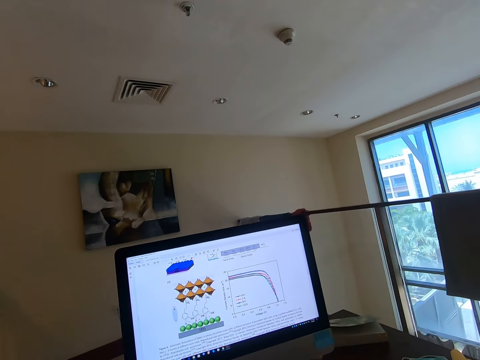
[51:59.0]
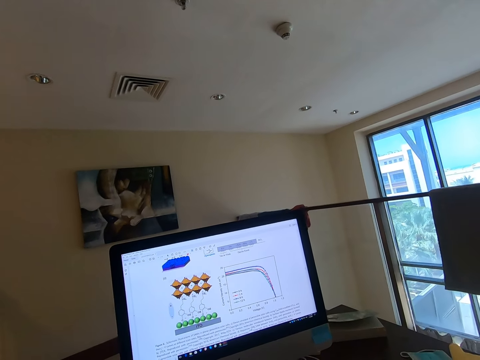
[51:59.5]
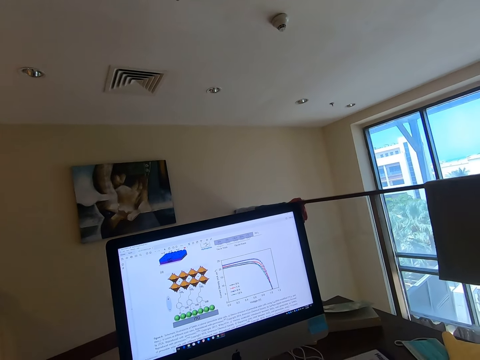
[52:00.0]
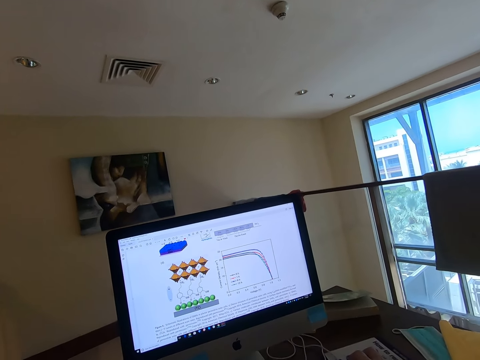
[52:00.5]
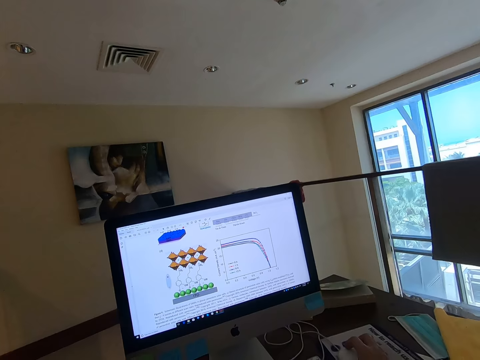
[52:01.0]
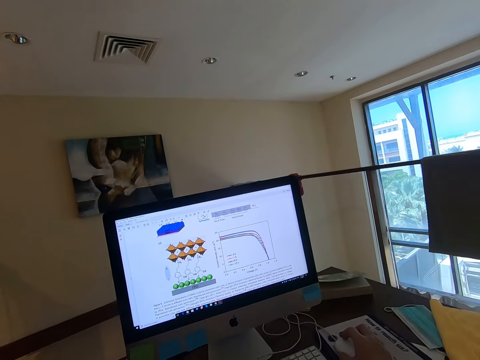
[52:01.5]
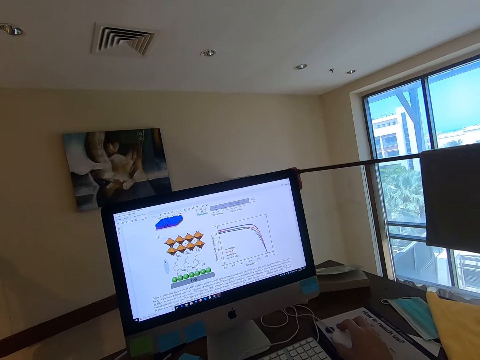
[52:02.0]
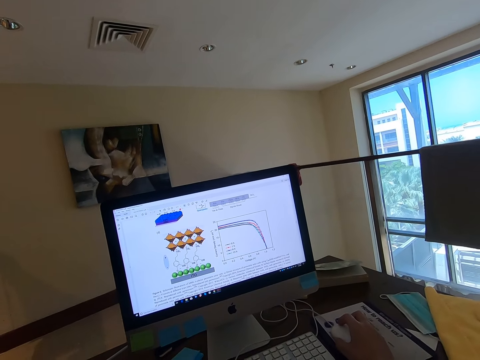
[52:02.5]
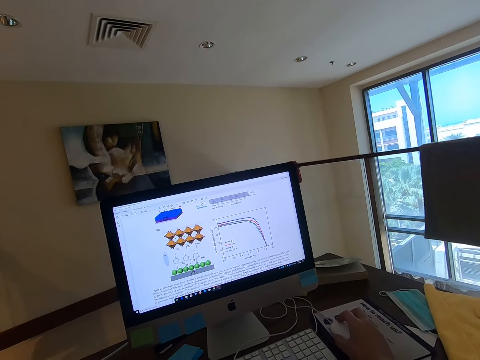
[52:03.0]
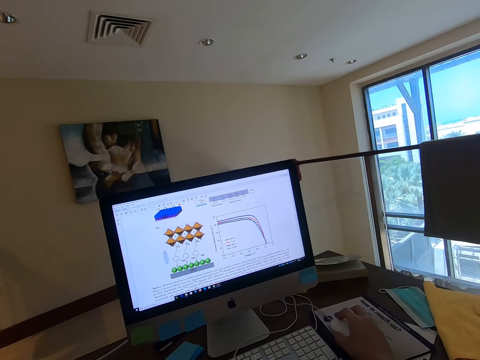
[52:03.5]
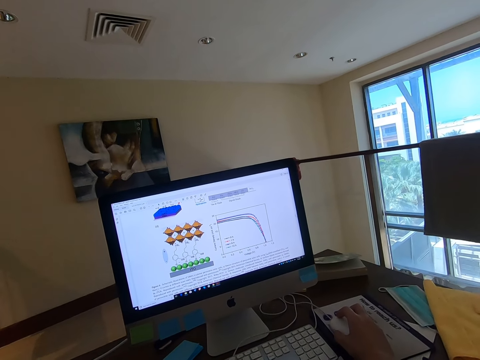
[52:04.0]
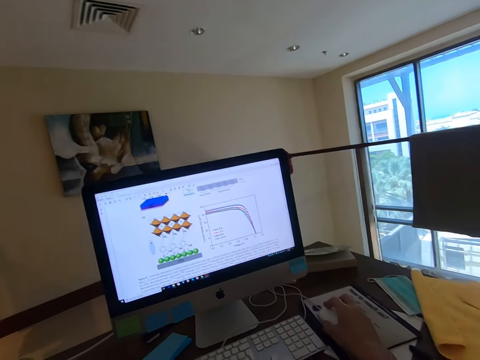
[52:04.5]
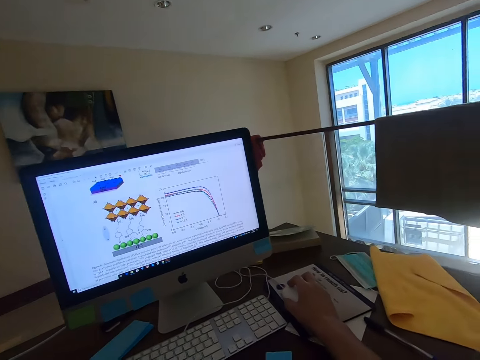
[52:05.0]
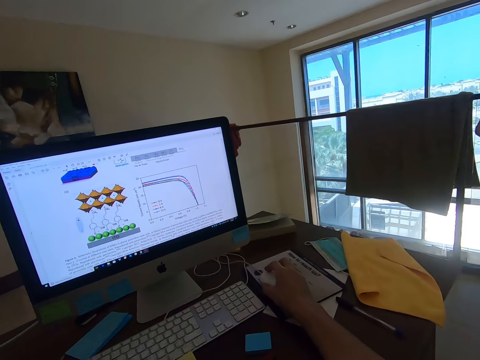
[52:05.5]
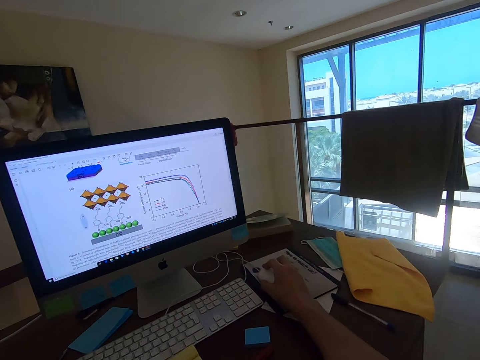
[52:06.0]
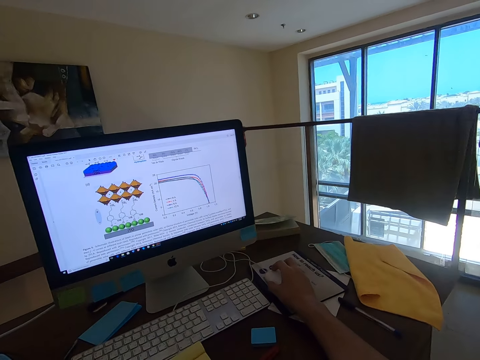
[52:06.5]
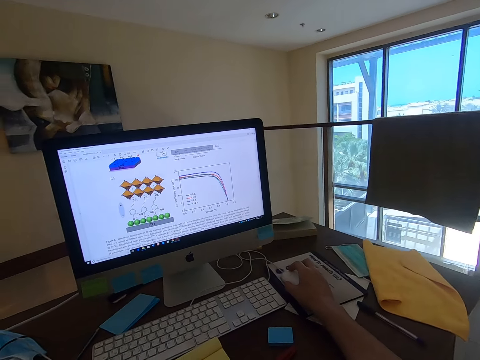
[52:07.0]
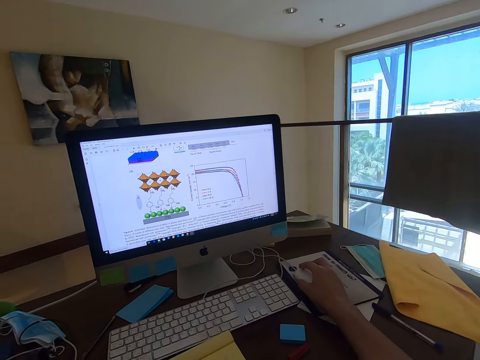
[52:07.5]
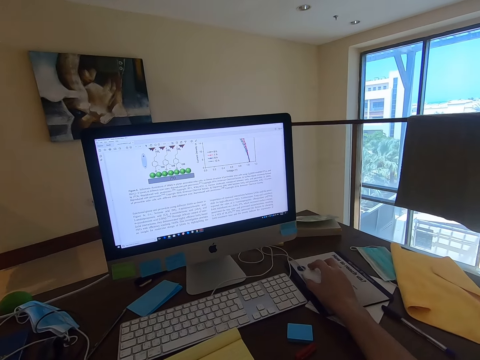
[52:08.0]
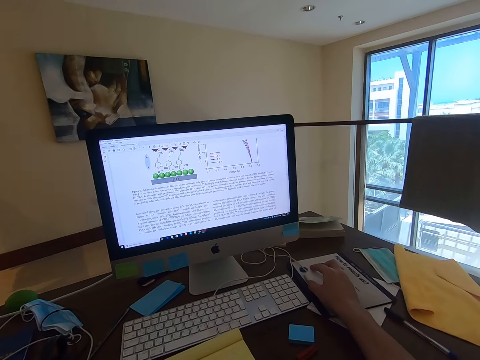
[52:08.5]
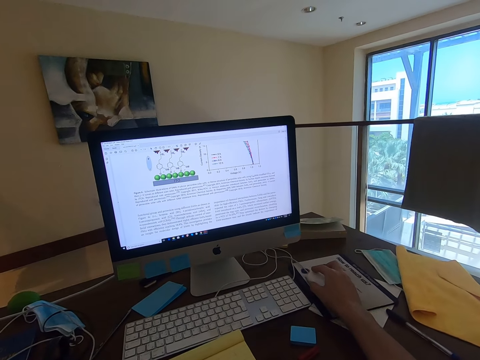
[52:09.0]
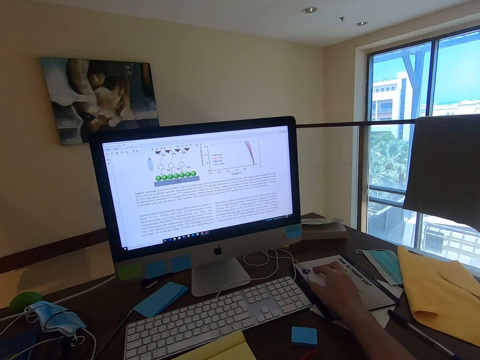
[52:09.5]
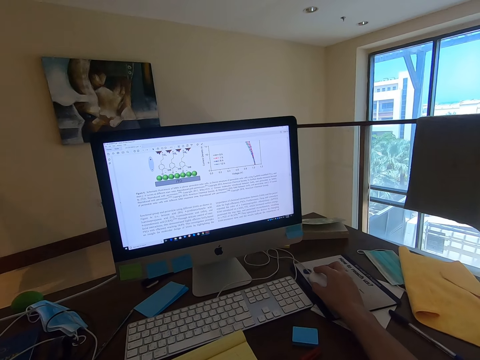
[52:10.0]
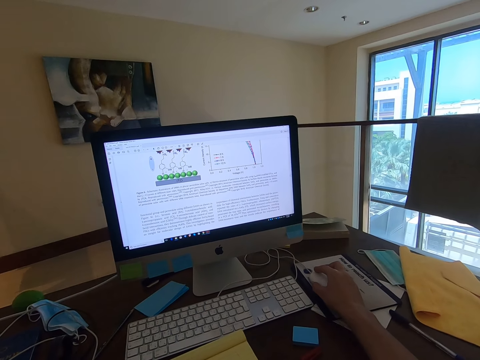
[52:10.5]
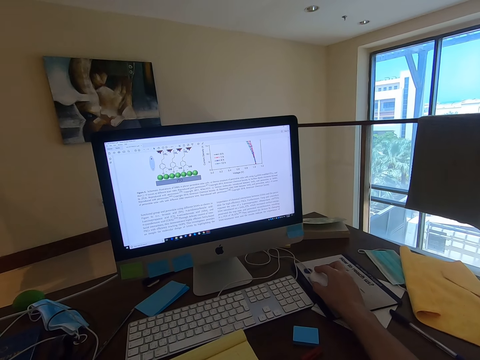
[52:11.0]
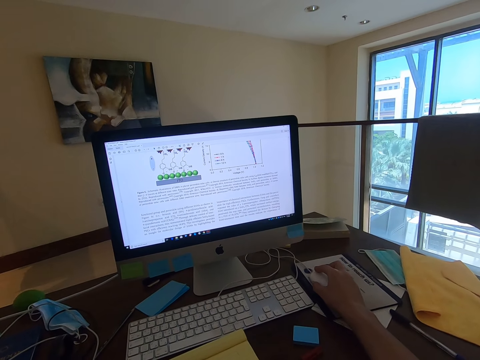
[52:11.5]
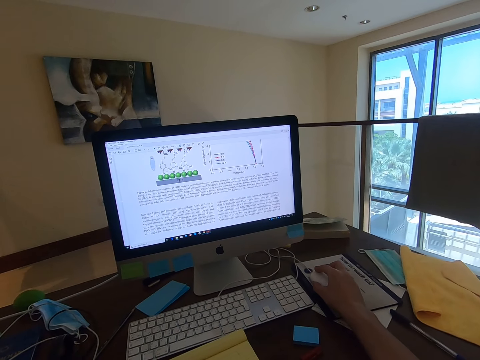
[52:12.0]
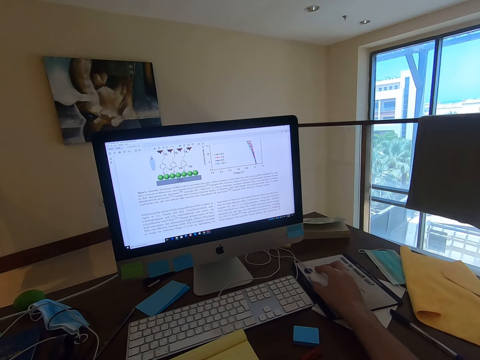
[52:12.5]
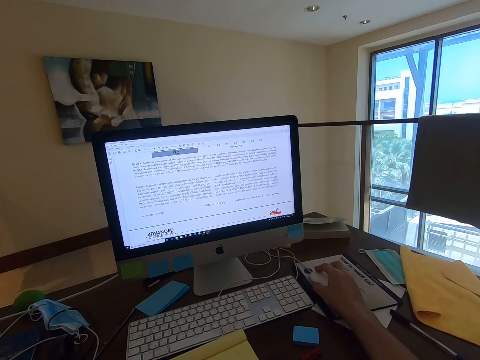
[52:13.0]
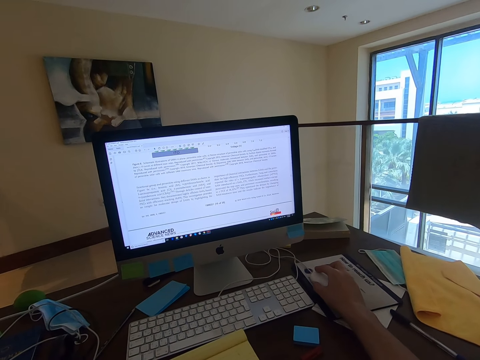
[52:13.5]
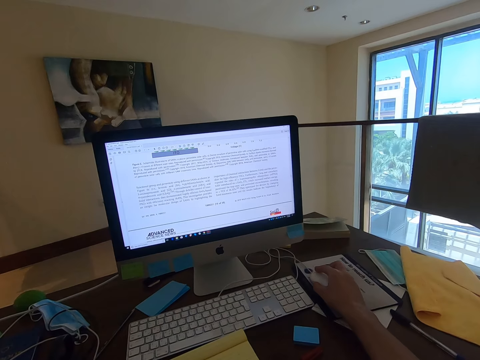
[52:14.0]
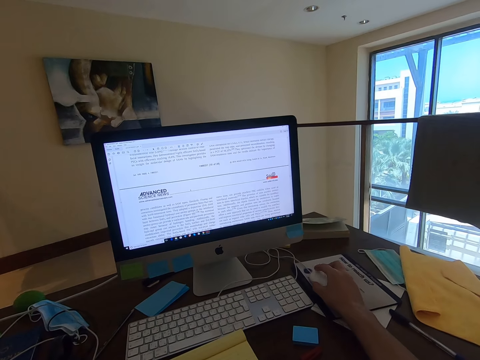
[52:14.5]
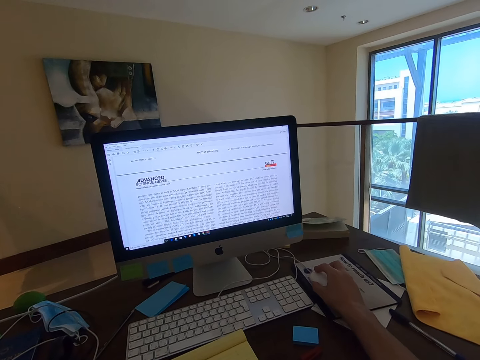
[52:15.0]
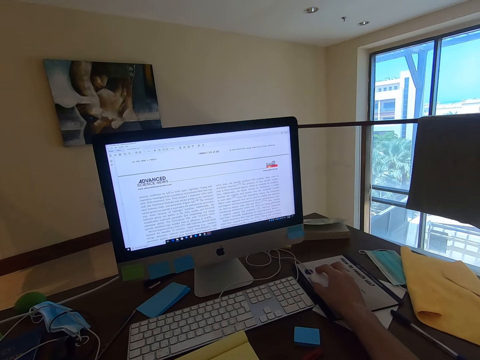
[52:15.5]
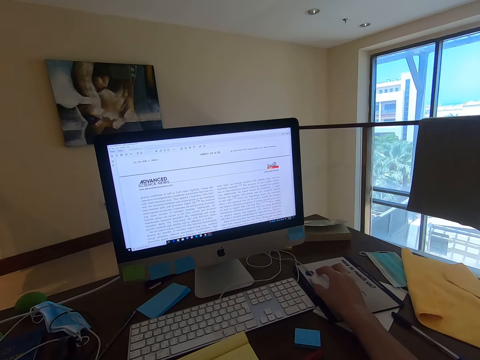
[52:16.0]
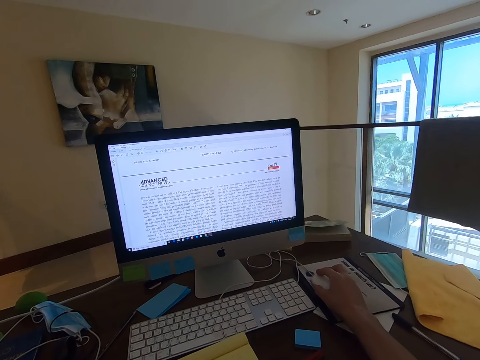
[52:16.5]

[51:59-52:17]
The camera wearer scrolls the article in the computer. They read the article in the computer. They scroll the article in the computer.

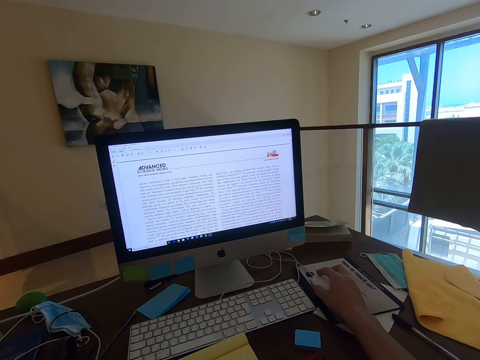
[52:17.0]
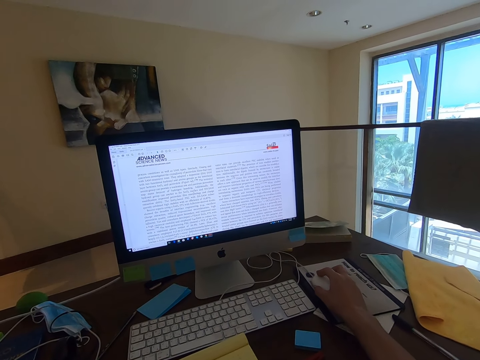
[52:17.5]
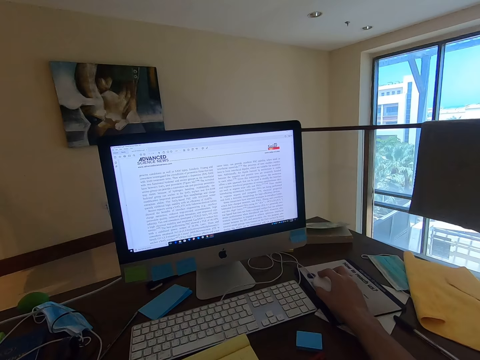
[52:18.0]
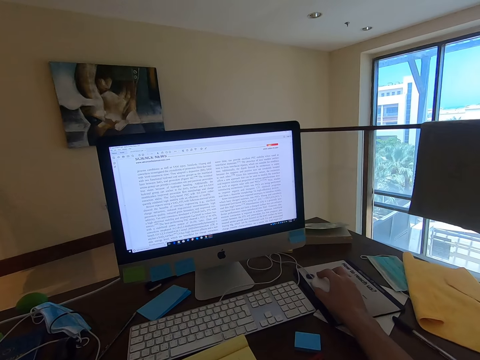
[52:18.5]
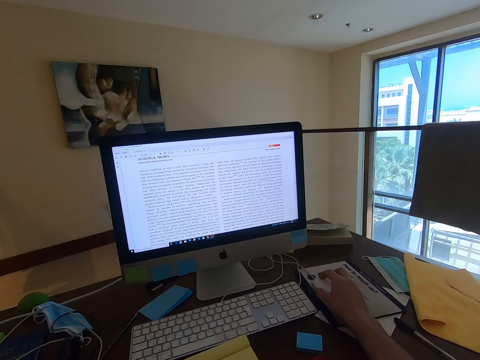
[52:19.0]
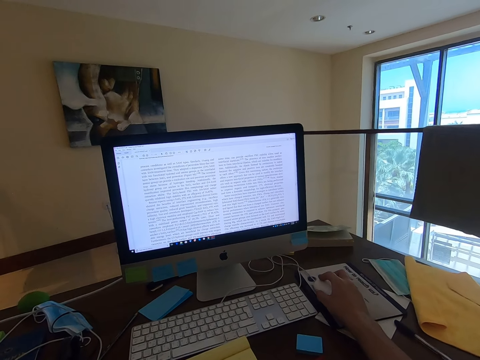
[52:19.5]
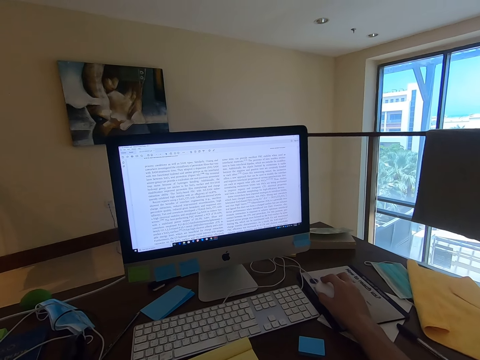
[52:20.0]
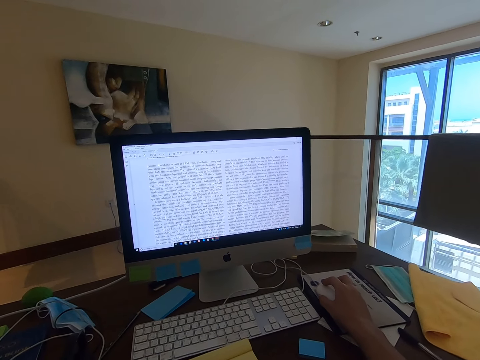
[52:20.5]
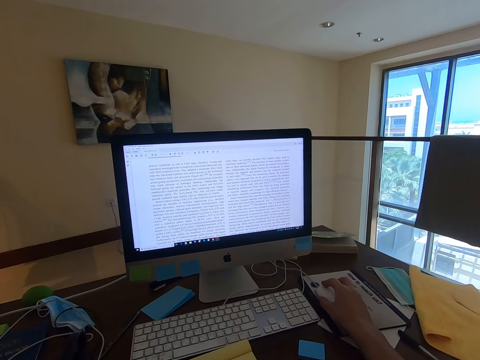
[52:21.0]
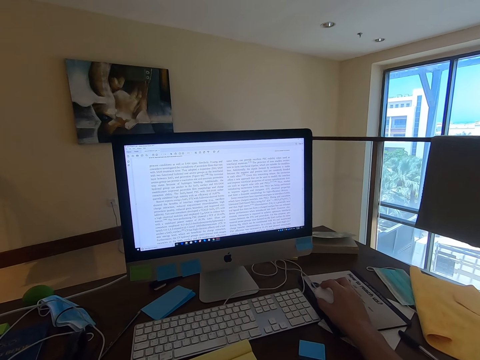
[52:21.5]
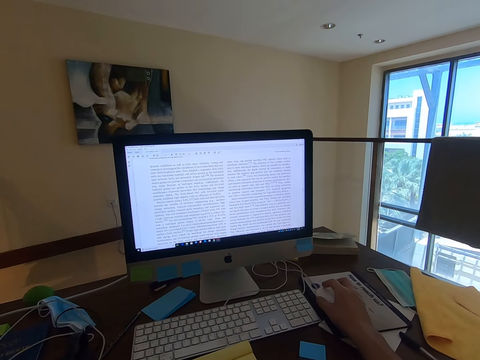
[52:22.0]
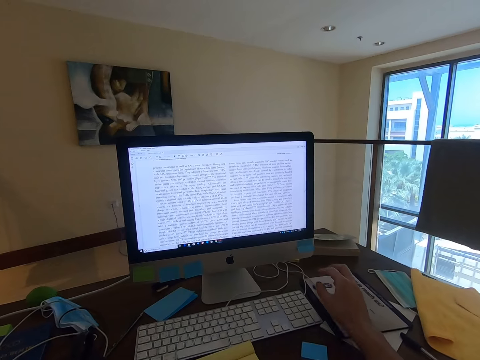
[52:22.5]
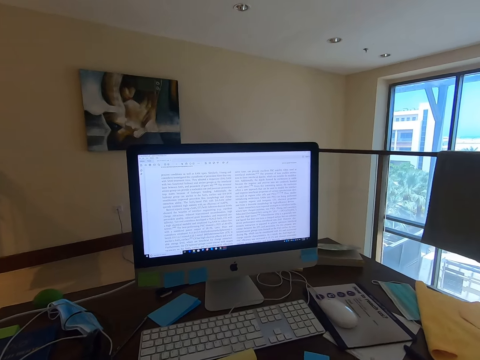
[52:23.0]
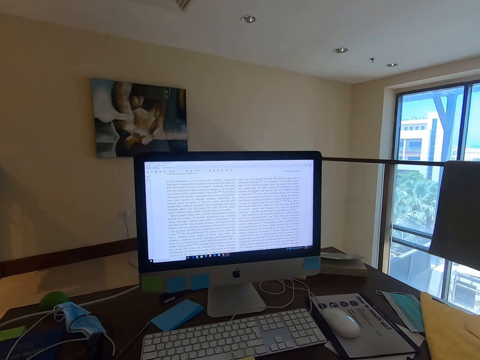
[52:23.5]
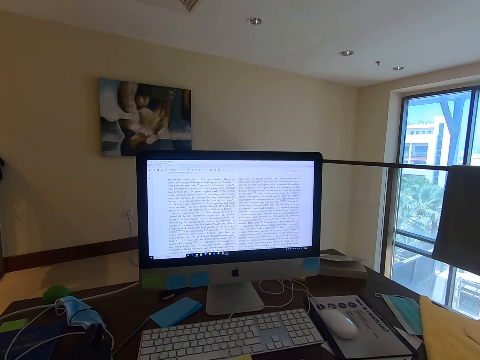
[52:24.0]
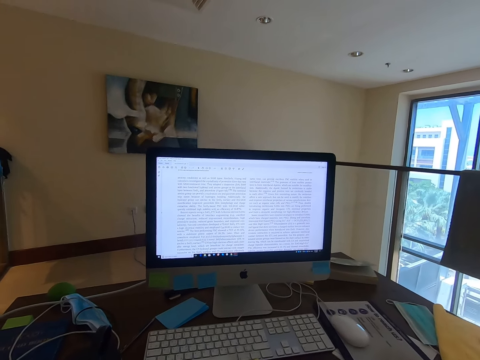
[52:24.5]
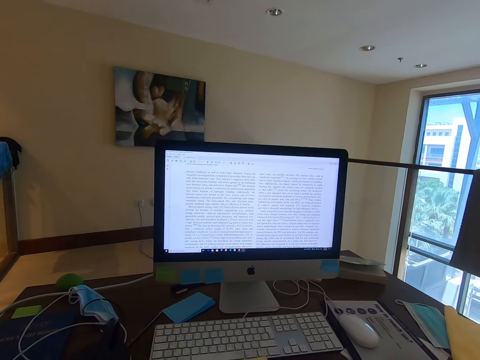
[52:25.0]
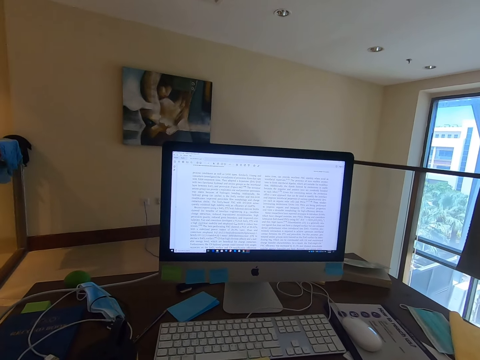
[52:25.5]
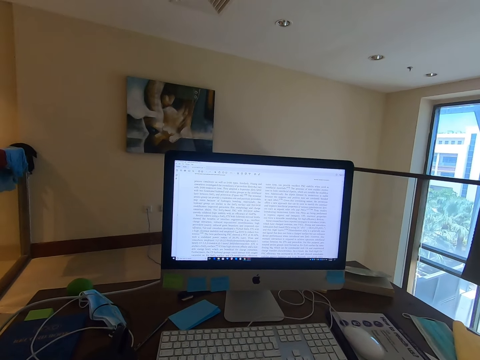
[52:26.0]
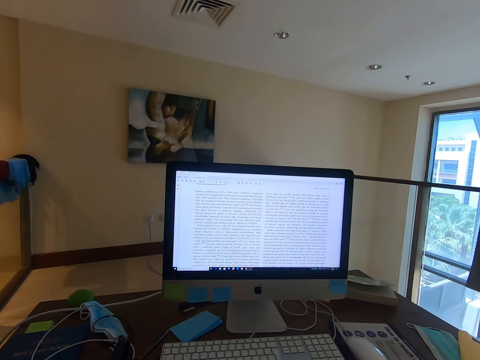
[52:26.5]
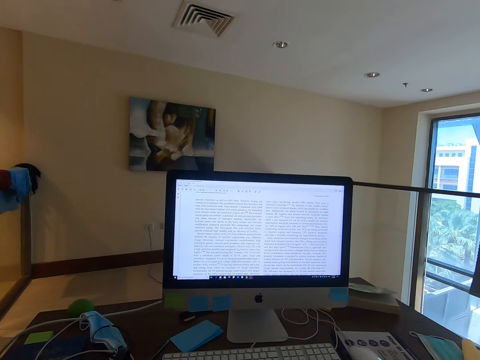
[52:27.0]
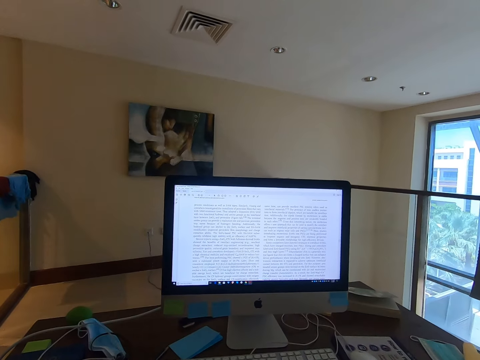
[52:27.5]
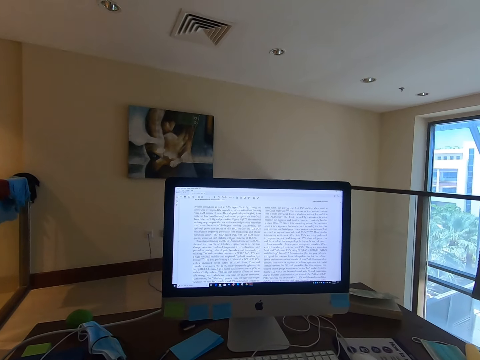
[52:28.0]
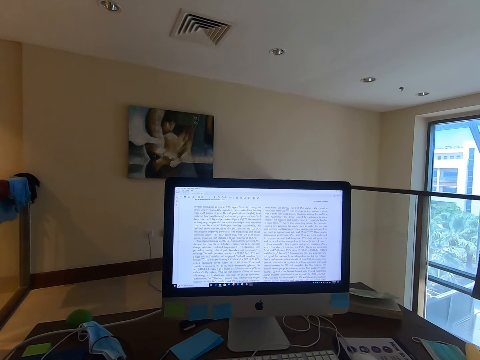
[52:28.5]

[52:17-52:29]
The camera wearer reads the article in the computer. They move the hand away from the mouse and read through the document on the desktop.
